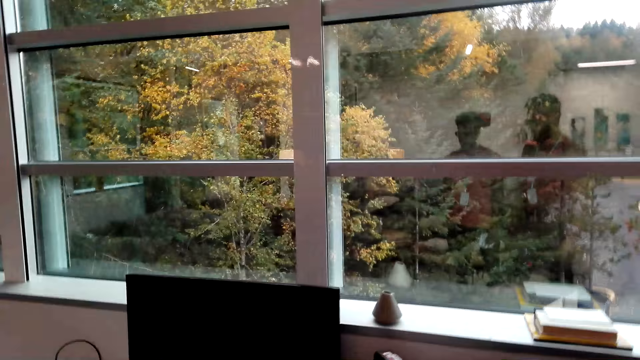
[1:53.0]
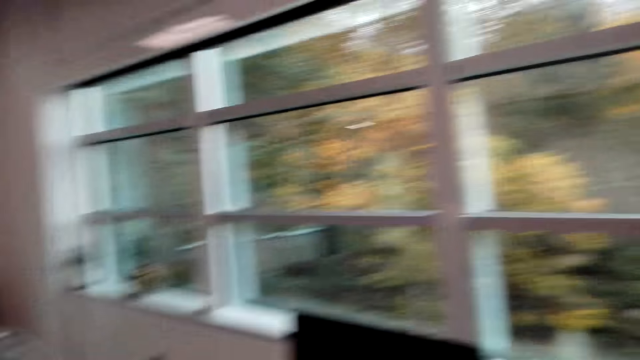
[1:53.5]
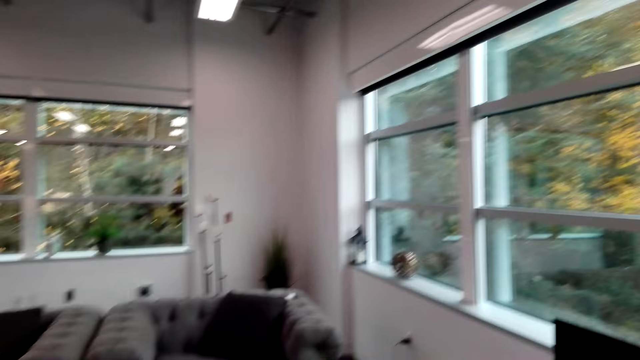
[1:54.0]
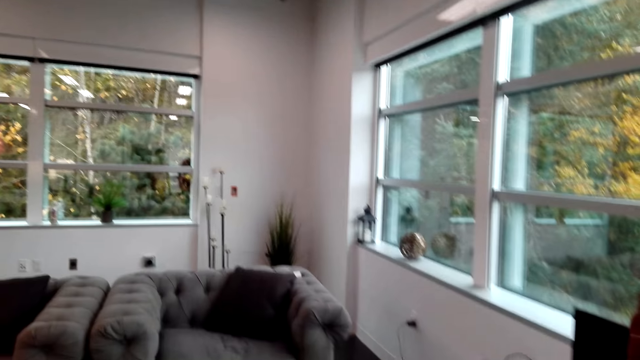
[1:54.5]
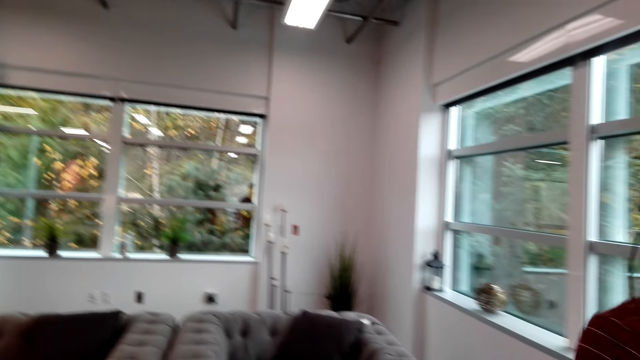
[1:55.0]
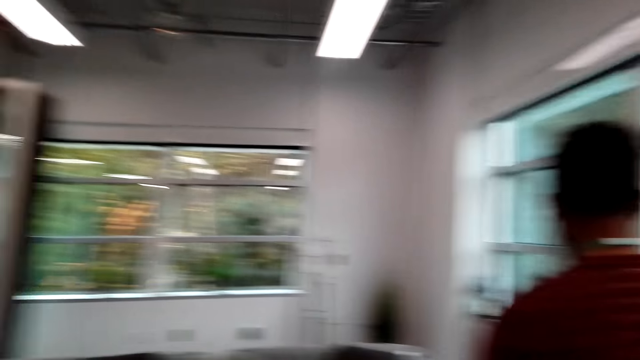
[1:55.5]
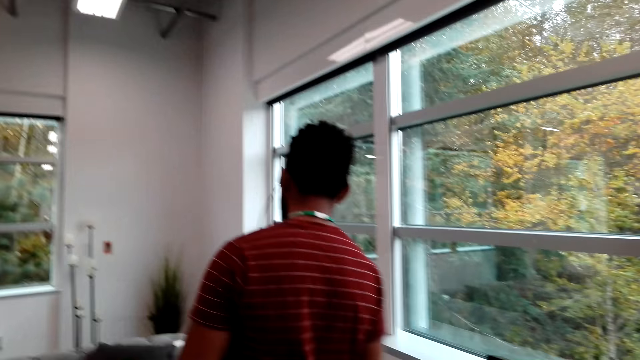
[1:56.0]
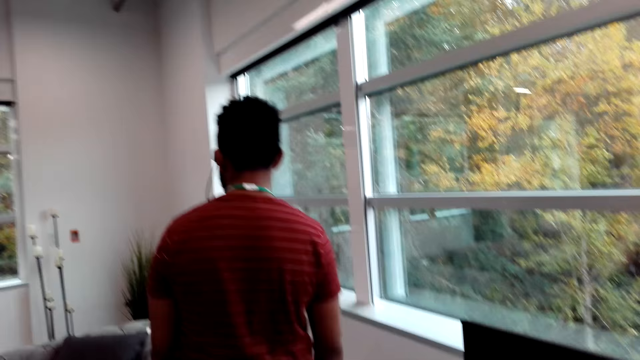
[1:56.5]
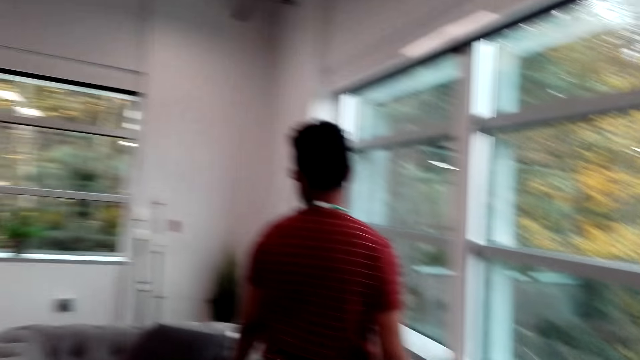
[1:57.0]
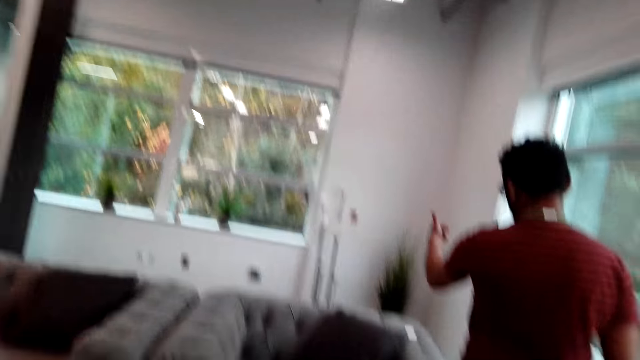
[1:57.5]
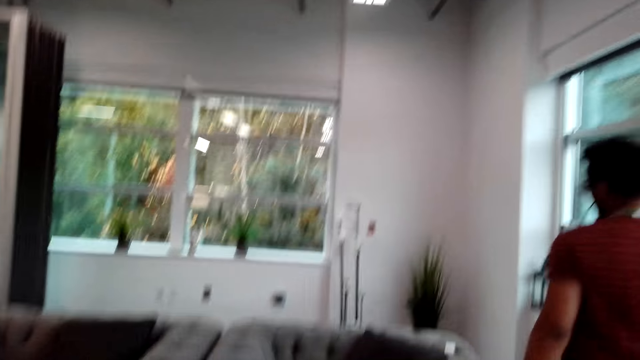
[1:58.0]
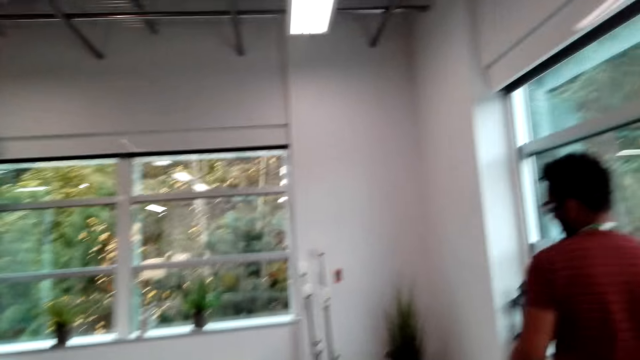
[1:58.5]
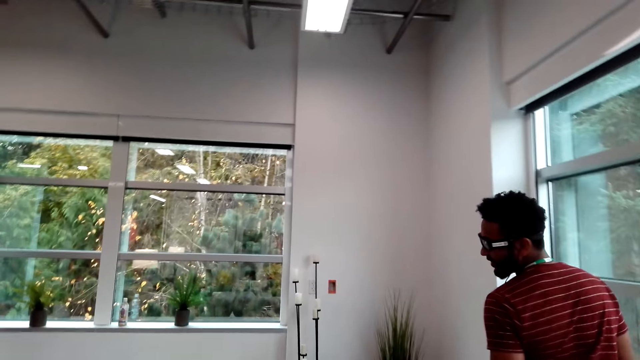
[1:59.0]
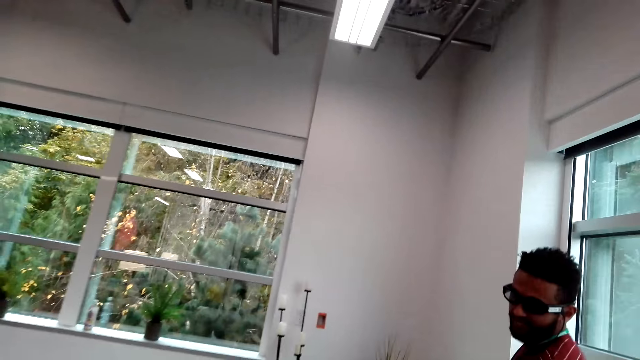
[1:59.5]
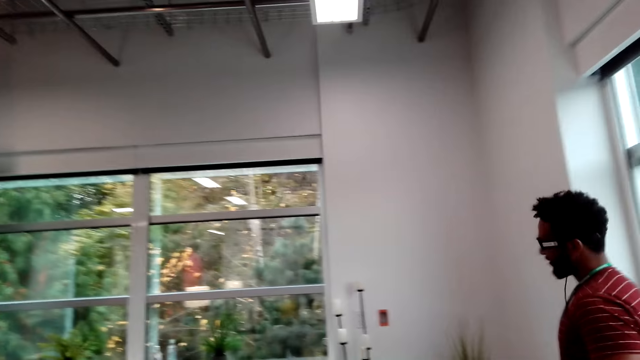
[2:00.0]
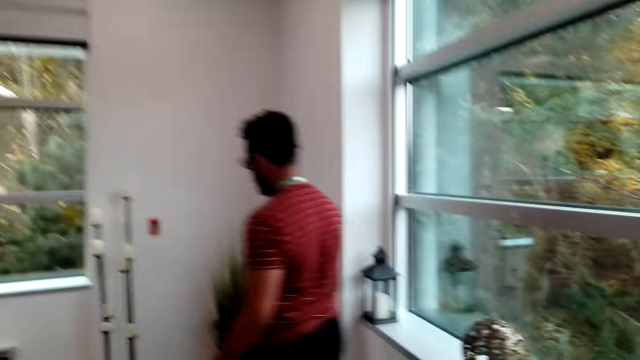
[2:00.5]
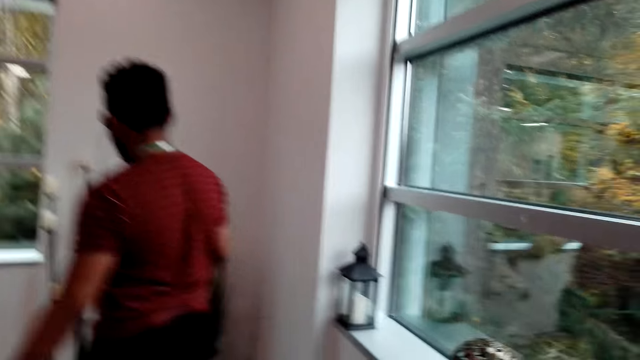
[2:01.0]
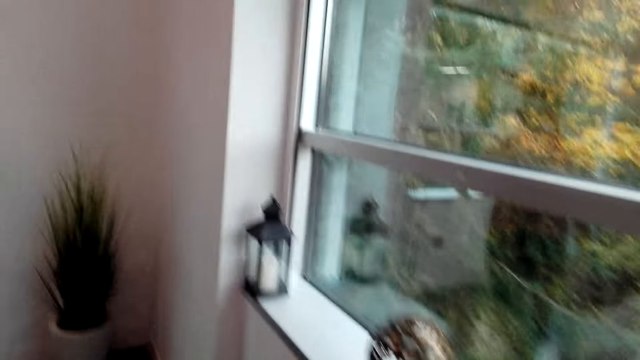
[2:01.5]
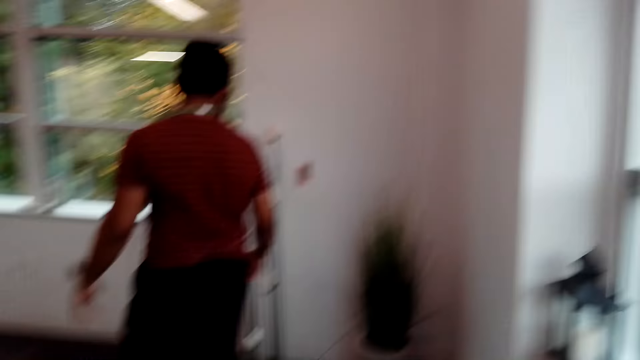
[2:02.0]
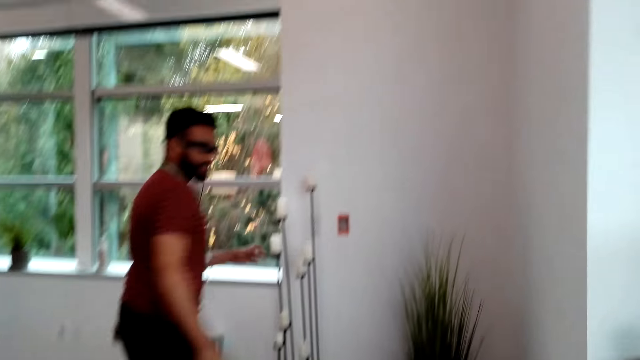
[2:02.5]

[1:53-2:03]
A man dialogs with the camera wearer. The man walks in the house. The camera wearer walks in the house.

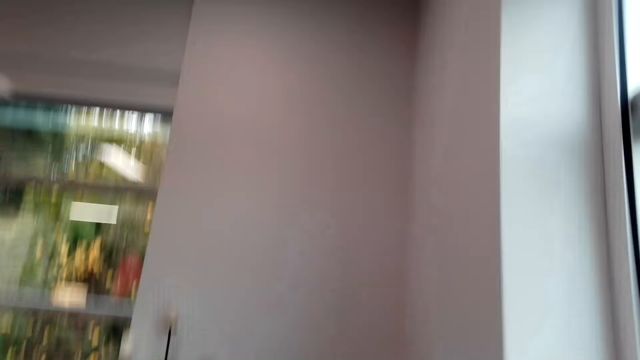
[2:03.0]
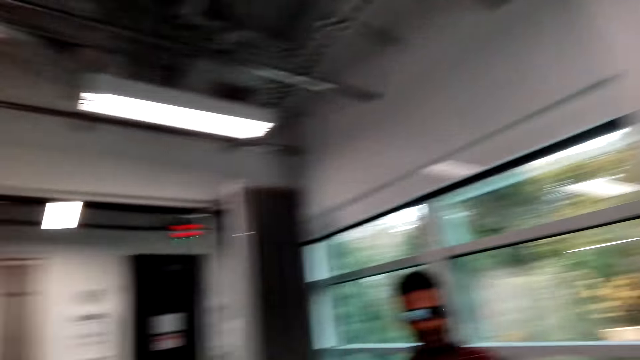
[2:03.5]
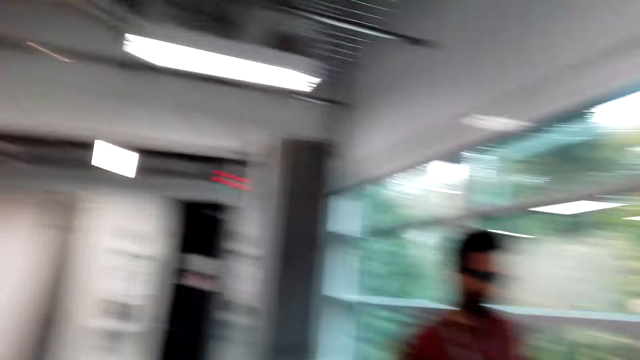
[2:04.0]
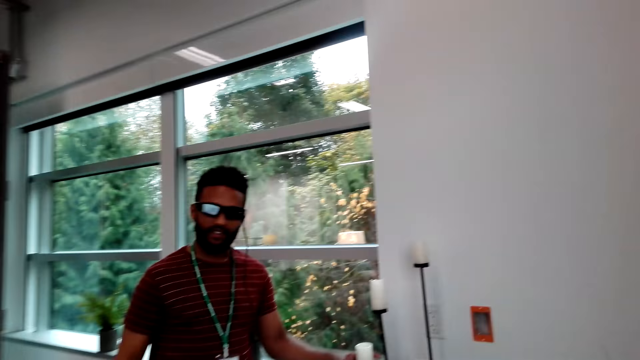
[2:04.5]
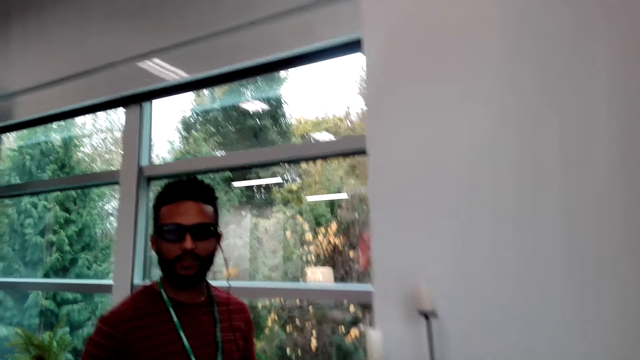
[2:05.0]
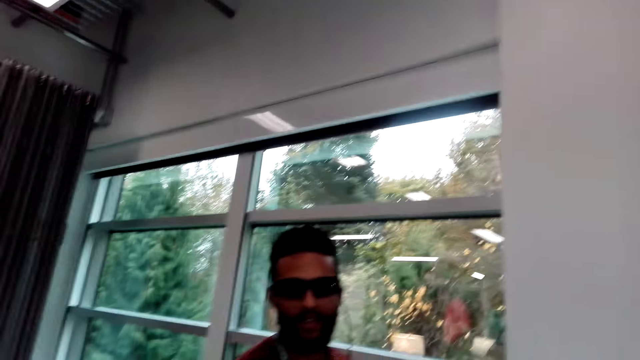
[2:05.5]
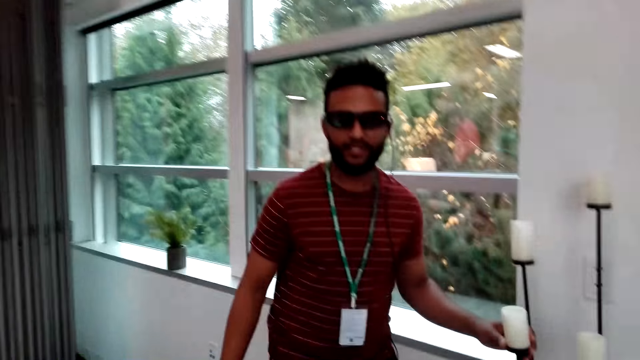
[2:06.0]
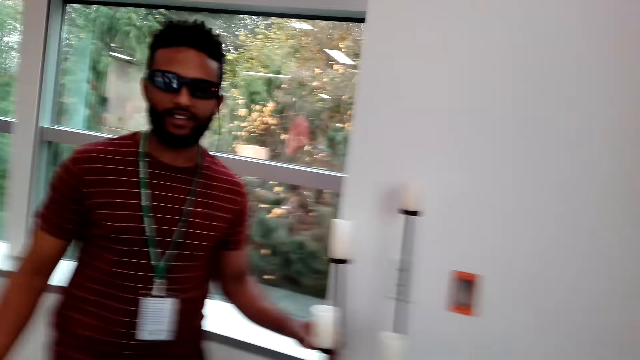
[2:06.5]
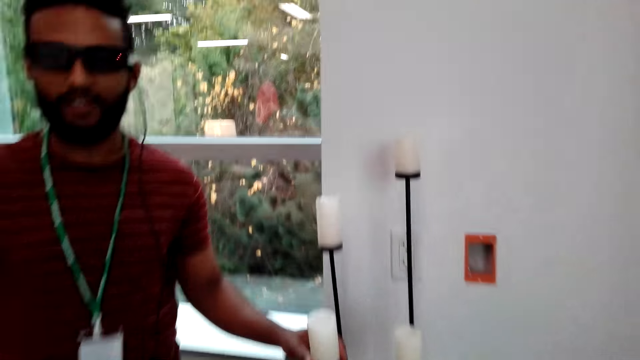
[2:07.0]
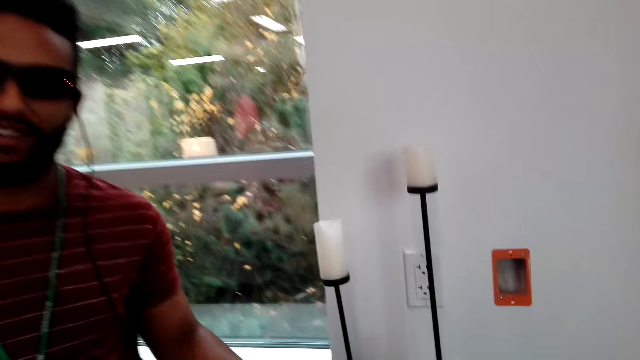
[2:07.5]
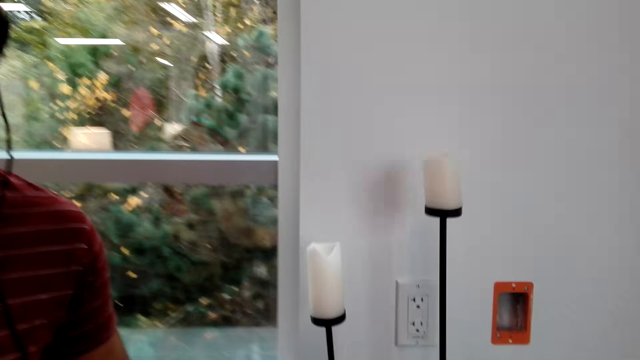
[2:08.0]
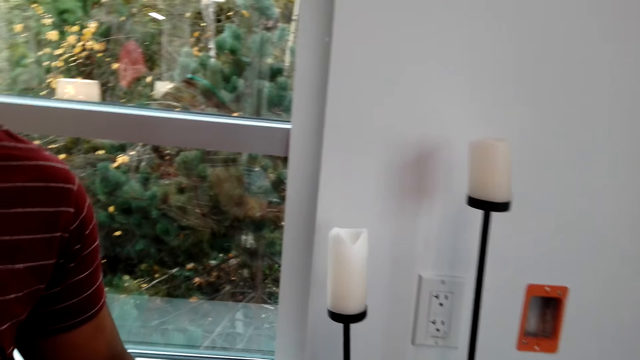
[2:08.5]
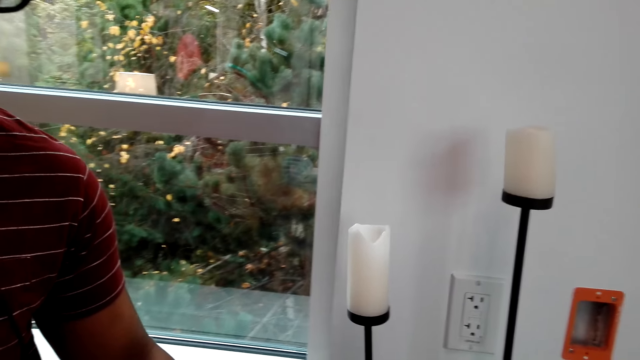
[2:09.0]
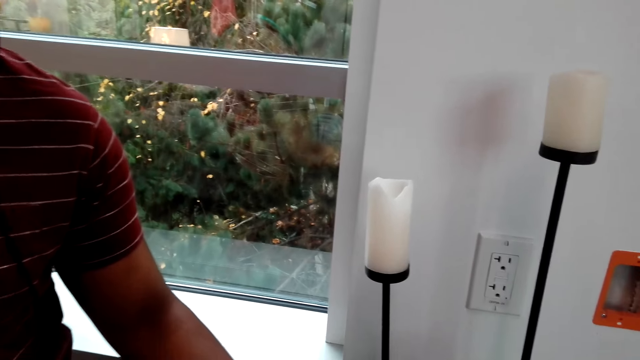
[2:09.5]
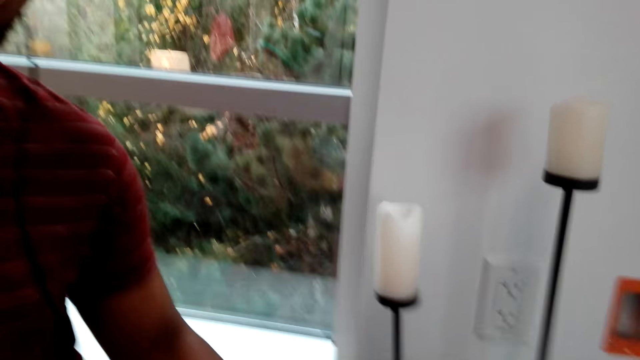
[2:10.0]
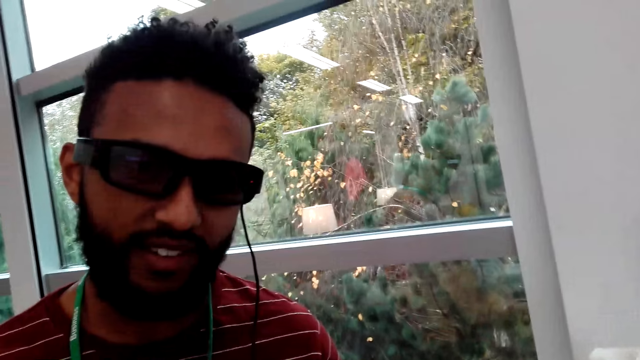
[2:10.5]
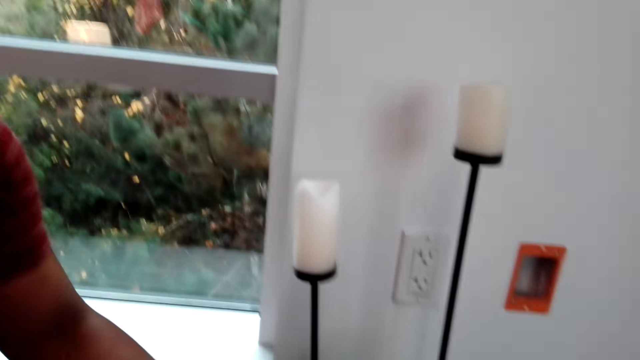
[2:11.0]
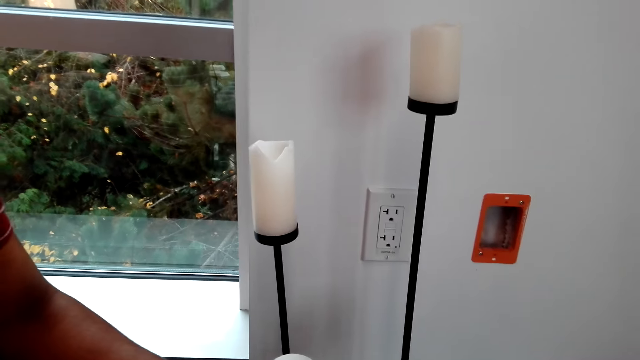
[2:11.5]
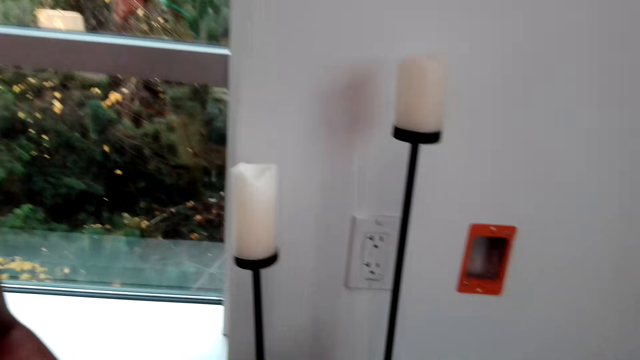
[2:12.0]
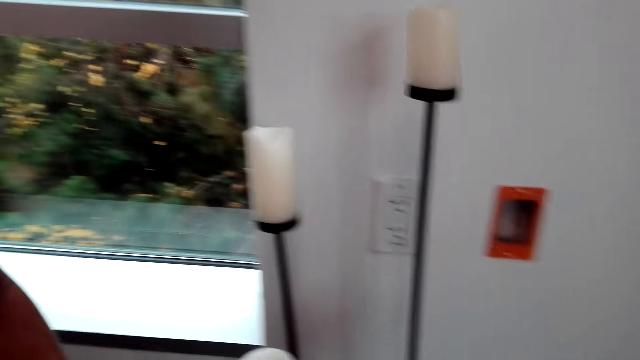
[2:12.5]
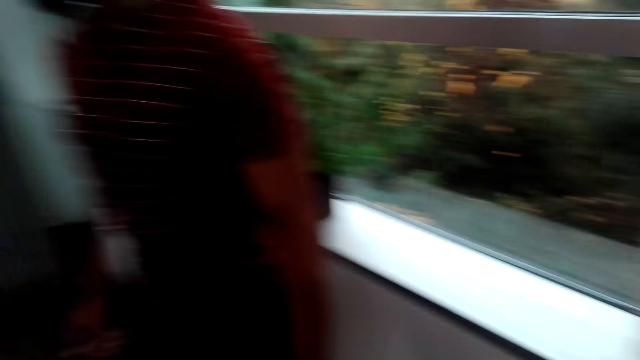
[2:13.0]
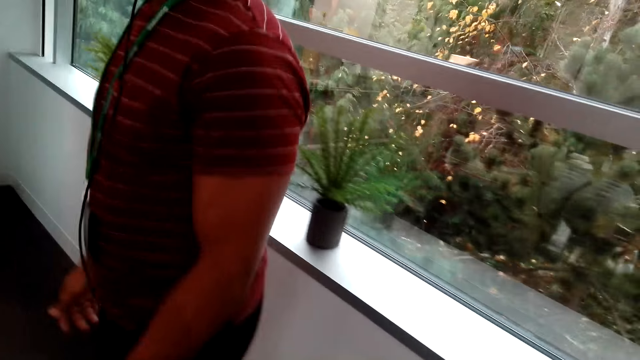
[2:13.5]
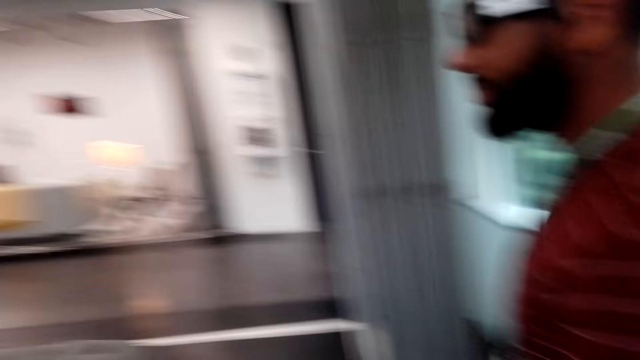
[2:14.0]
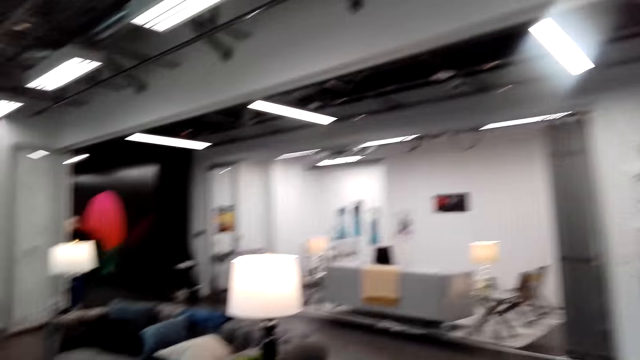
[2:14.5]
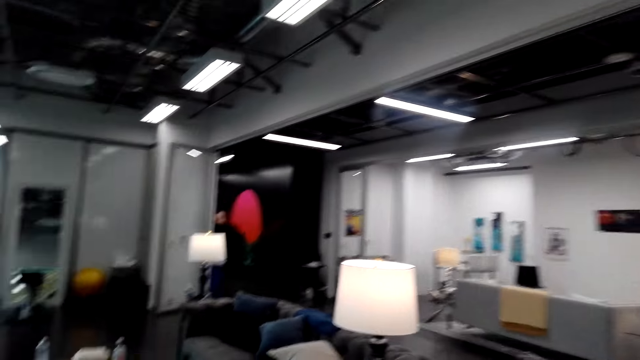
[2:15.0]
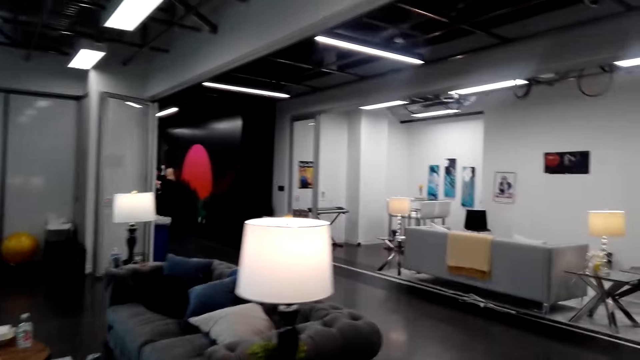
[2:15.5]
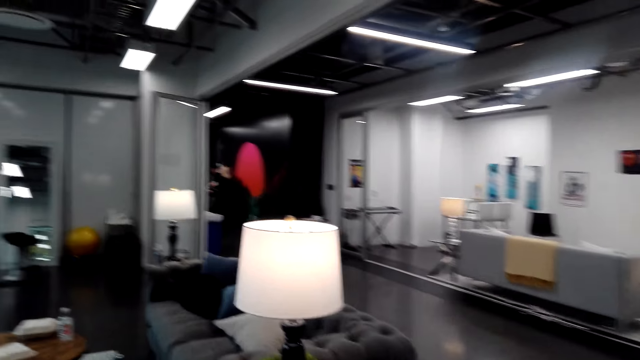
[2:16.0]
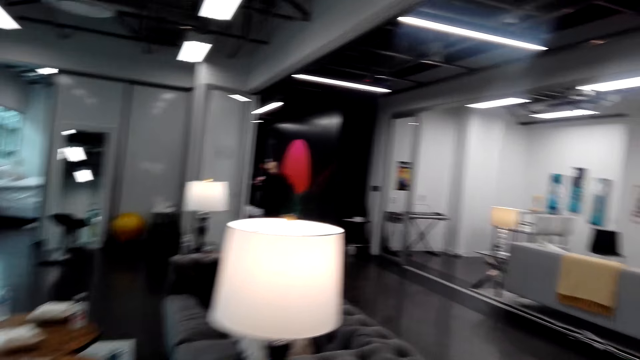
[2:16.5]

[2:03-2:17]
The camera wearer looks around. A man touches a candle and dialogs with the camera wearer. The man dialogs with the camera wearer again. The man walks in the house. The camera wearer walks in the house.
